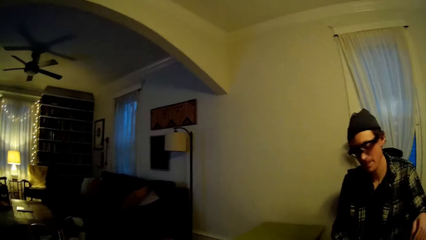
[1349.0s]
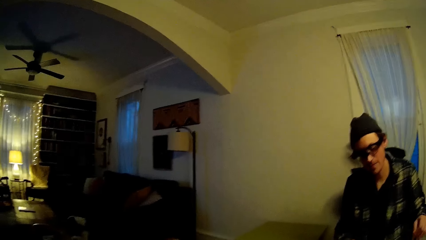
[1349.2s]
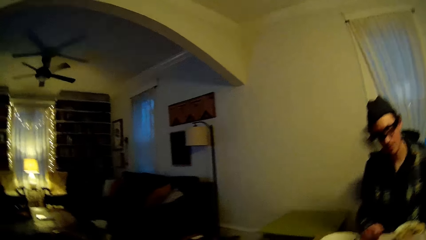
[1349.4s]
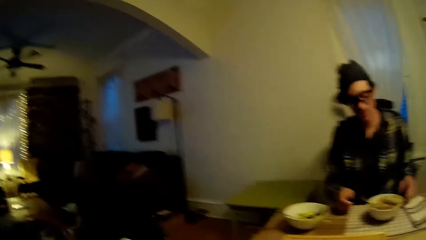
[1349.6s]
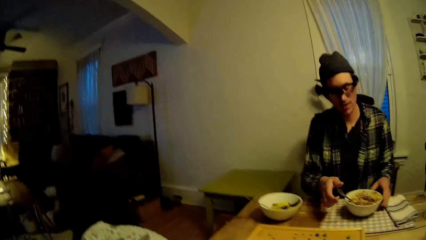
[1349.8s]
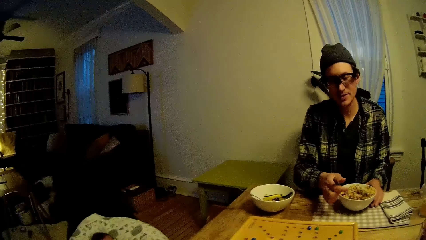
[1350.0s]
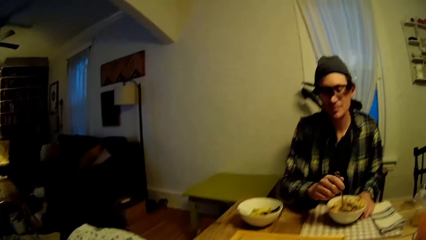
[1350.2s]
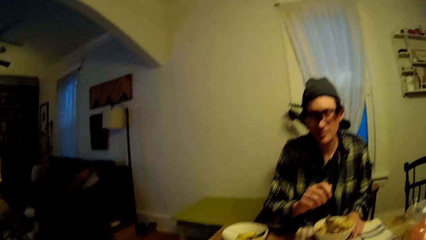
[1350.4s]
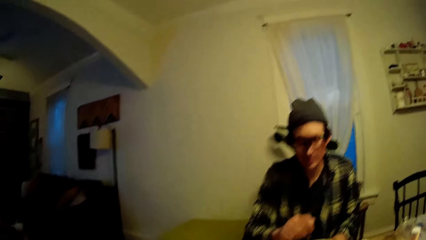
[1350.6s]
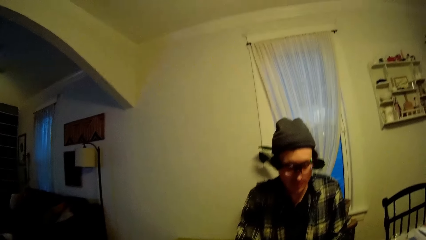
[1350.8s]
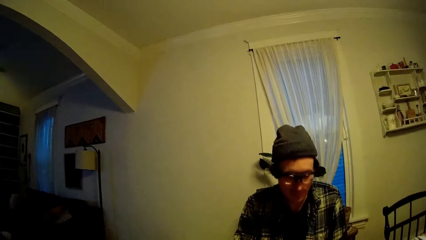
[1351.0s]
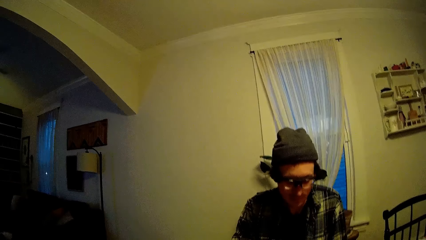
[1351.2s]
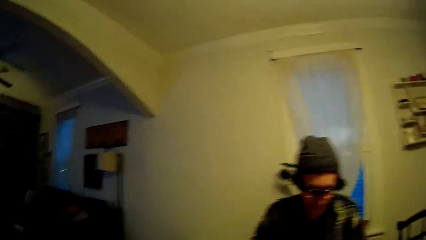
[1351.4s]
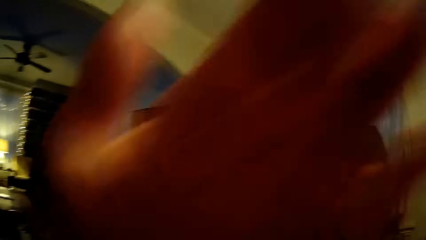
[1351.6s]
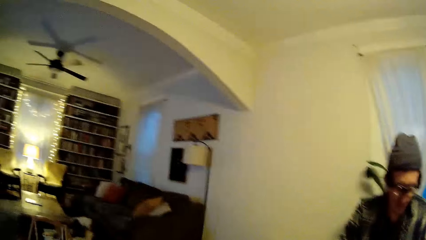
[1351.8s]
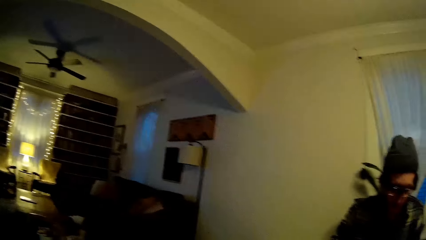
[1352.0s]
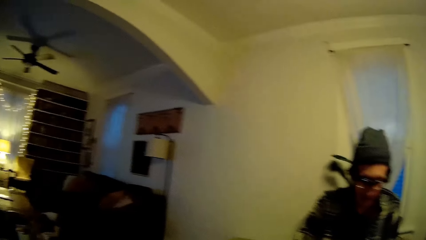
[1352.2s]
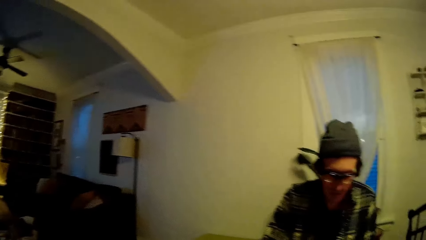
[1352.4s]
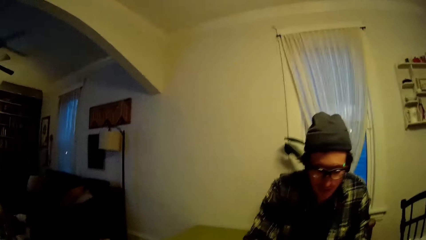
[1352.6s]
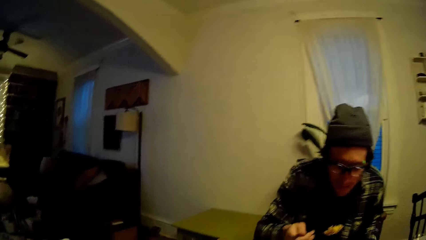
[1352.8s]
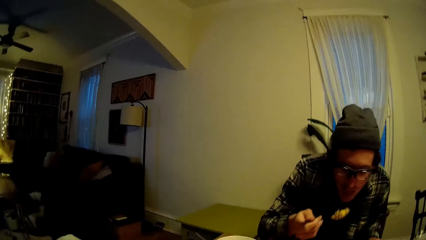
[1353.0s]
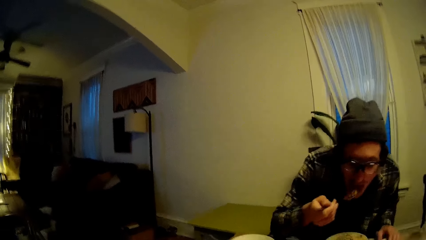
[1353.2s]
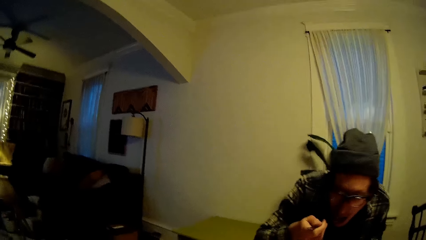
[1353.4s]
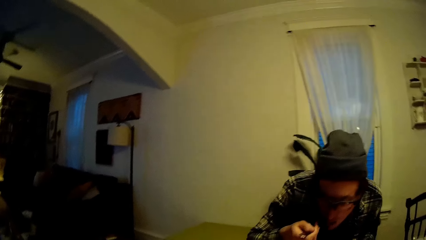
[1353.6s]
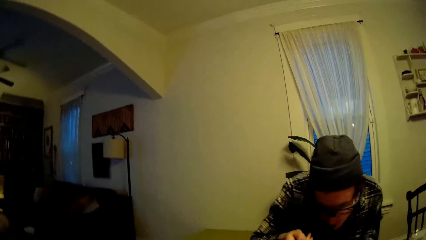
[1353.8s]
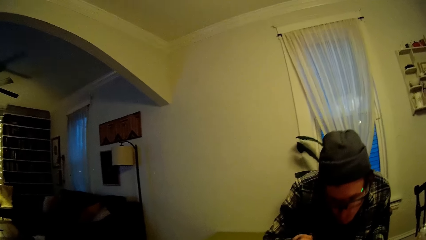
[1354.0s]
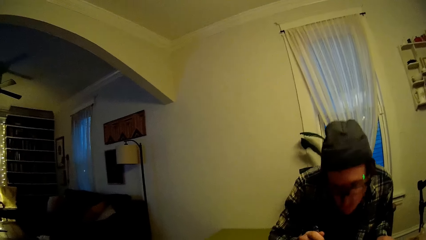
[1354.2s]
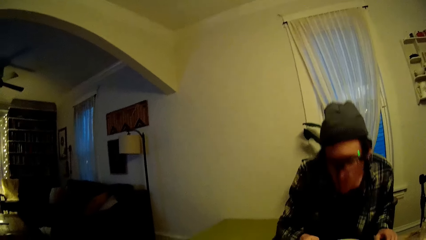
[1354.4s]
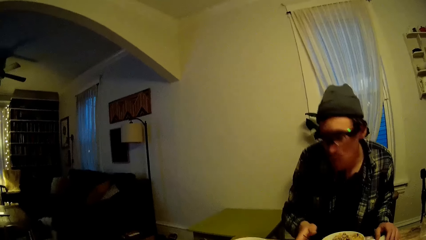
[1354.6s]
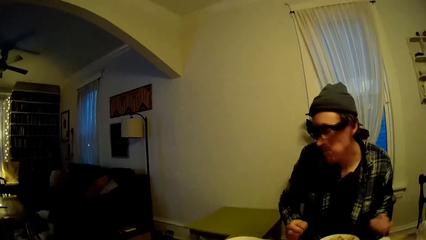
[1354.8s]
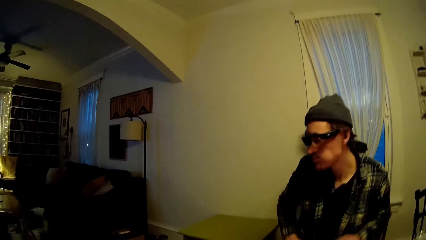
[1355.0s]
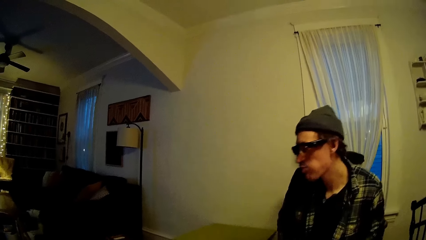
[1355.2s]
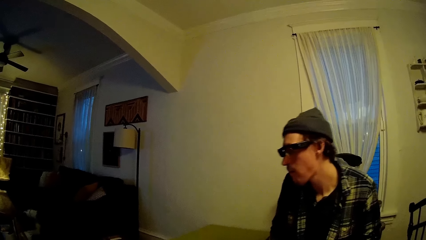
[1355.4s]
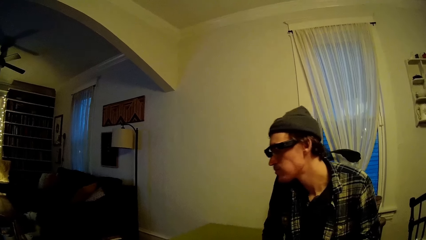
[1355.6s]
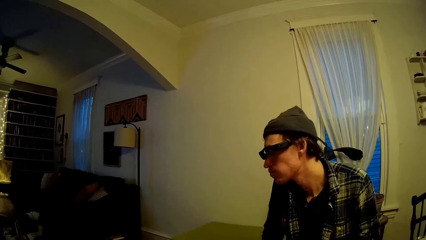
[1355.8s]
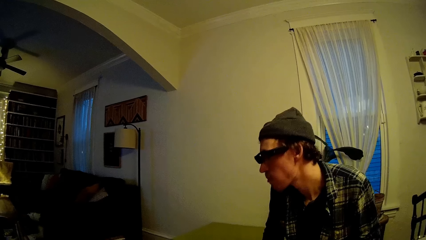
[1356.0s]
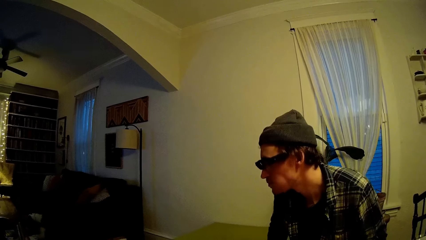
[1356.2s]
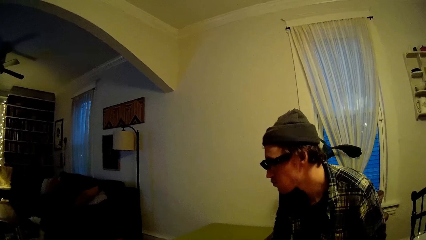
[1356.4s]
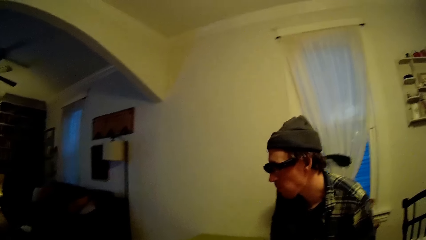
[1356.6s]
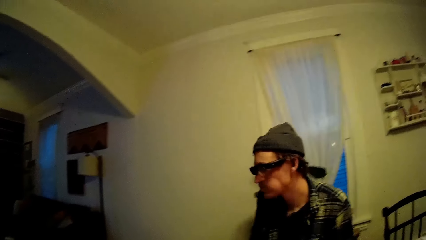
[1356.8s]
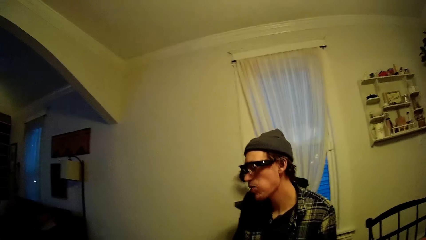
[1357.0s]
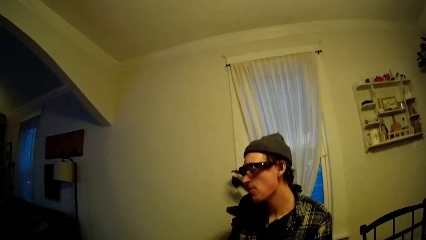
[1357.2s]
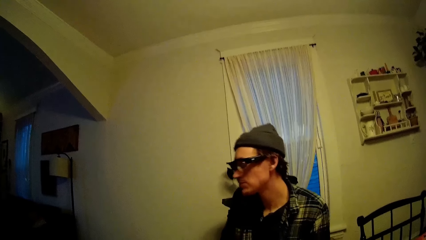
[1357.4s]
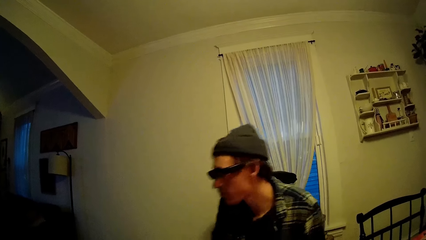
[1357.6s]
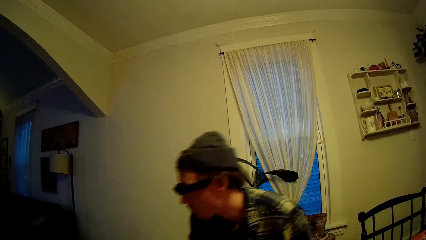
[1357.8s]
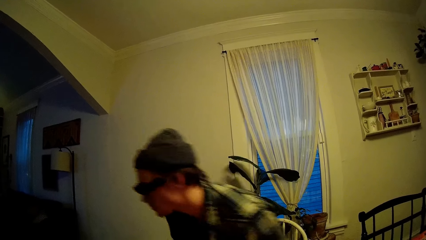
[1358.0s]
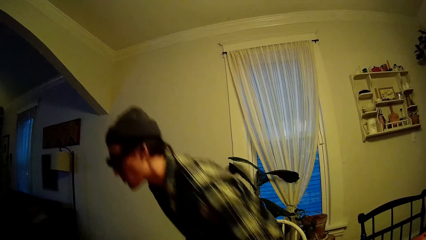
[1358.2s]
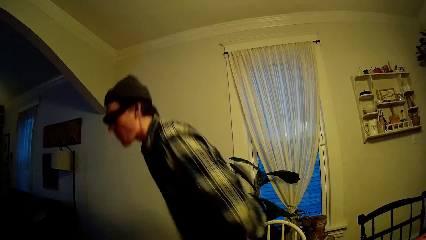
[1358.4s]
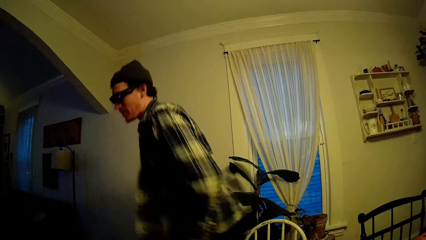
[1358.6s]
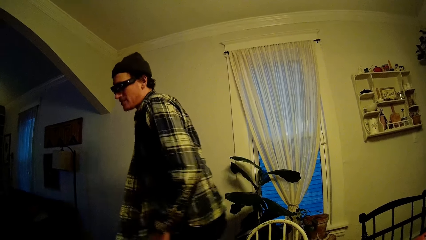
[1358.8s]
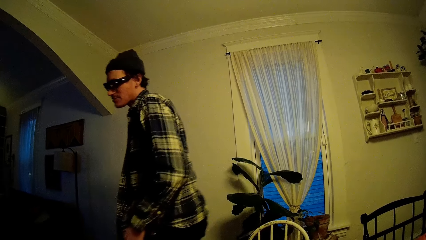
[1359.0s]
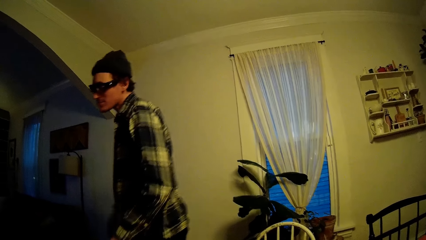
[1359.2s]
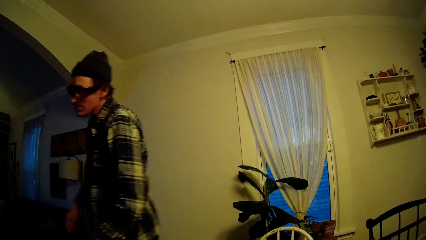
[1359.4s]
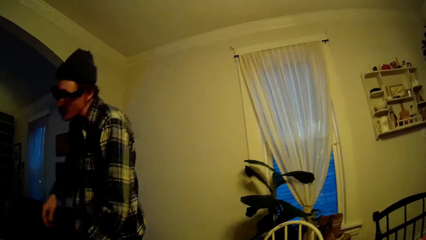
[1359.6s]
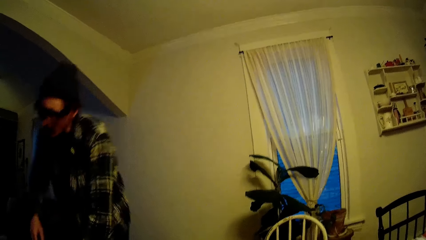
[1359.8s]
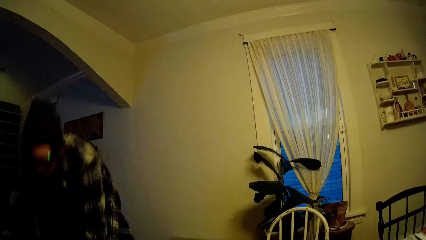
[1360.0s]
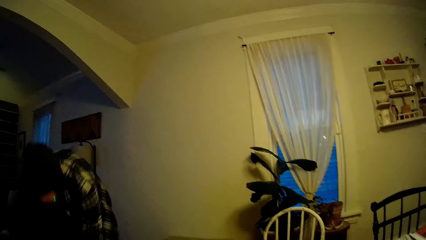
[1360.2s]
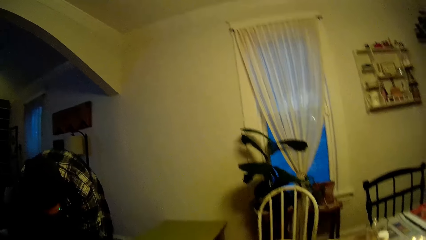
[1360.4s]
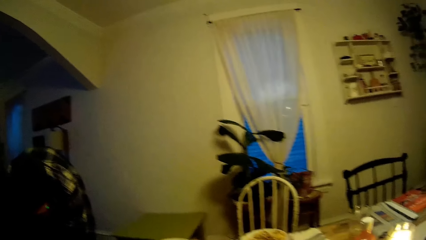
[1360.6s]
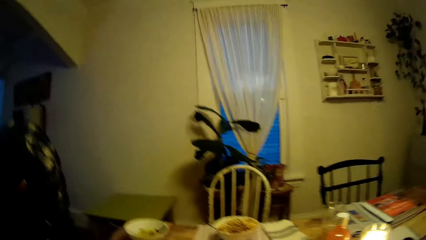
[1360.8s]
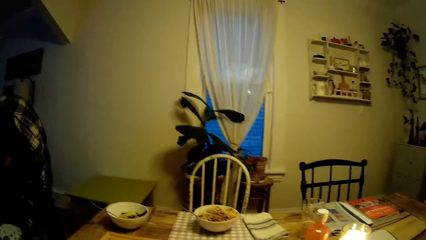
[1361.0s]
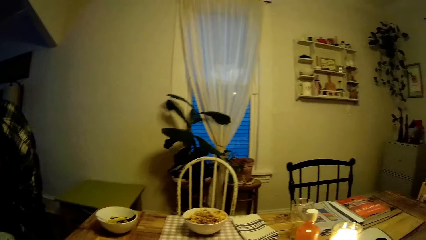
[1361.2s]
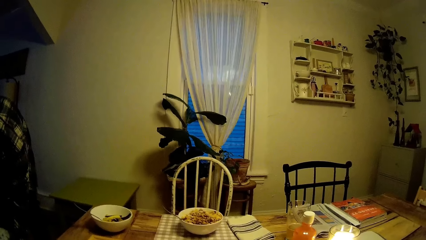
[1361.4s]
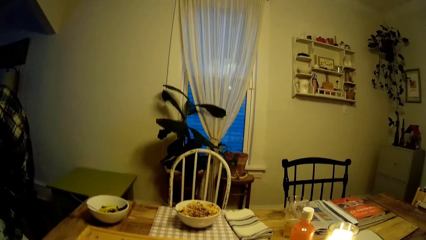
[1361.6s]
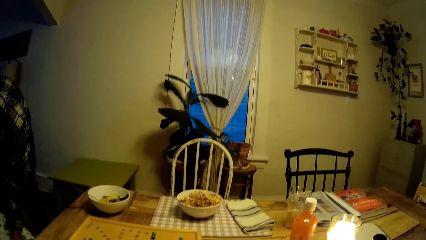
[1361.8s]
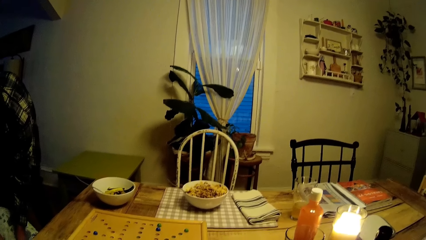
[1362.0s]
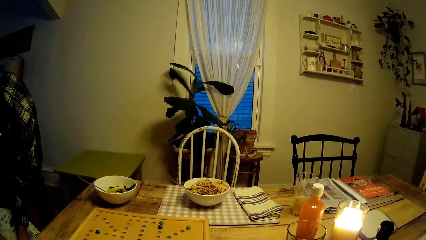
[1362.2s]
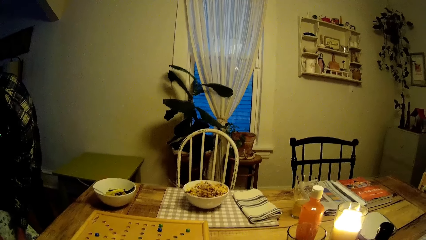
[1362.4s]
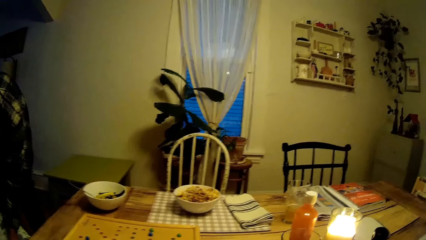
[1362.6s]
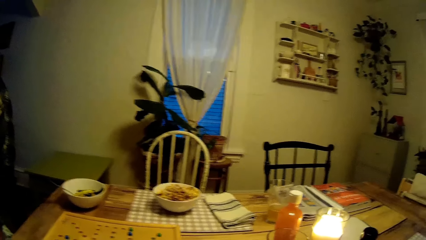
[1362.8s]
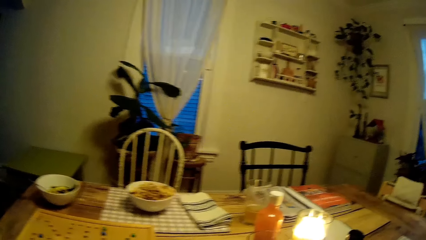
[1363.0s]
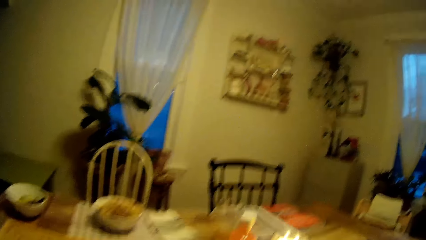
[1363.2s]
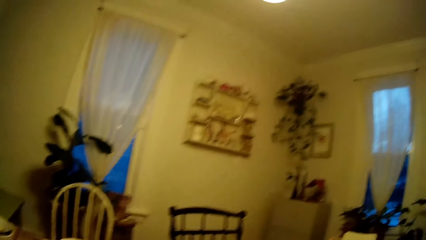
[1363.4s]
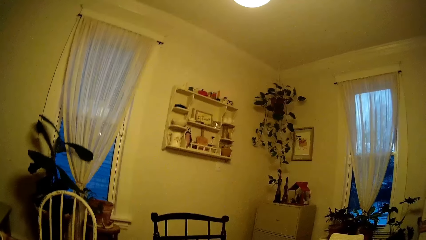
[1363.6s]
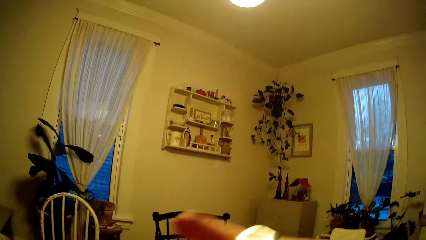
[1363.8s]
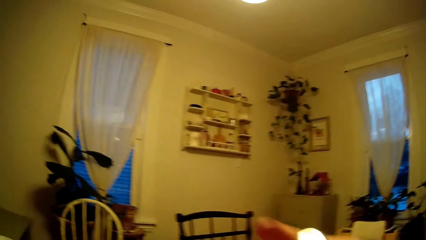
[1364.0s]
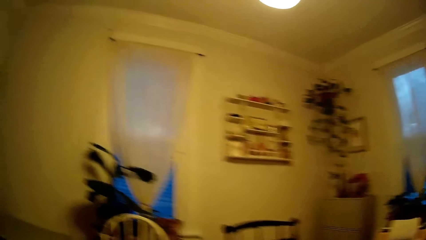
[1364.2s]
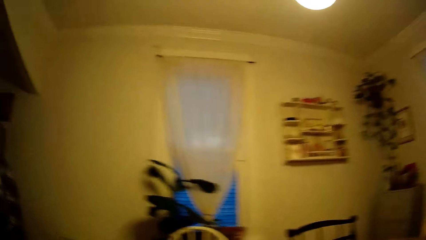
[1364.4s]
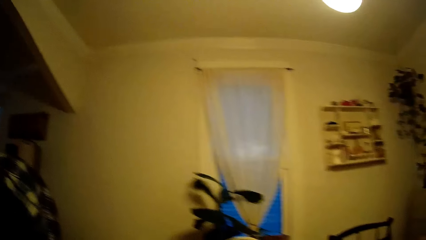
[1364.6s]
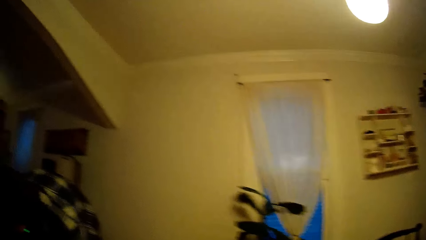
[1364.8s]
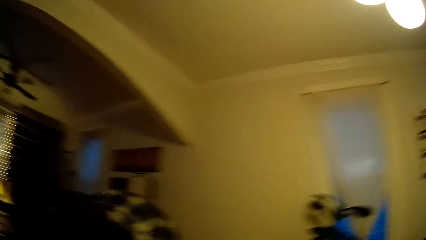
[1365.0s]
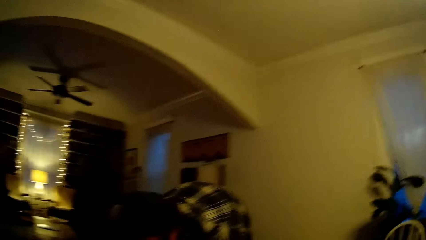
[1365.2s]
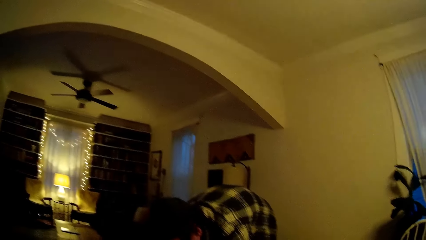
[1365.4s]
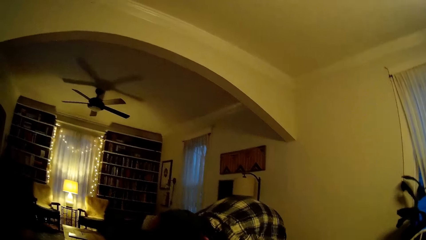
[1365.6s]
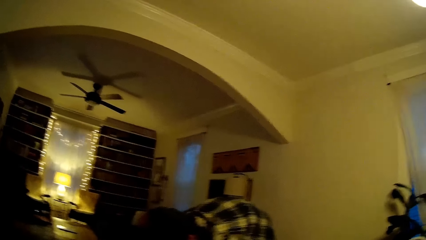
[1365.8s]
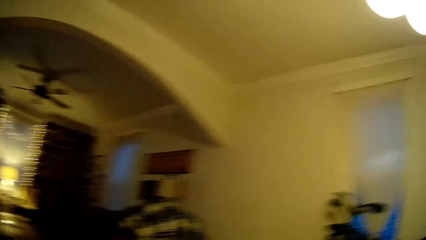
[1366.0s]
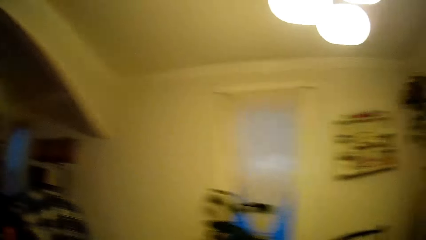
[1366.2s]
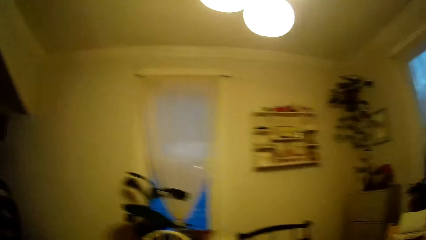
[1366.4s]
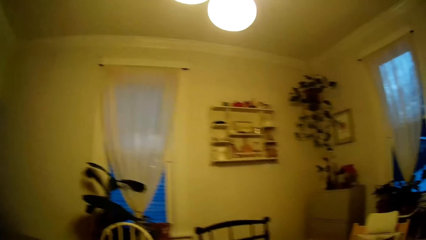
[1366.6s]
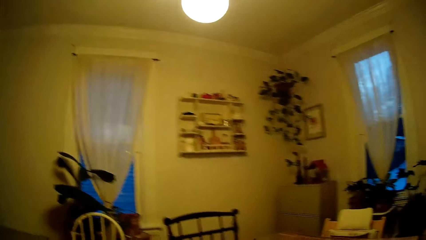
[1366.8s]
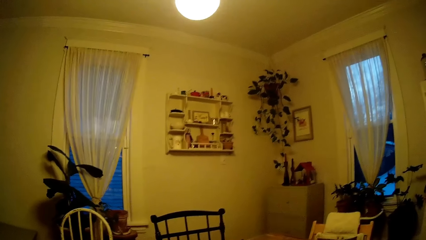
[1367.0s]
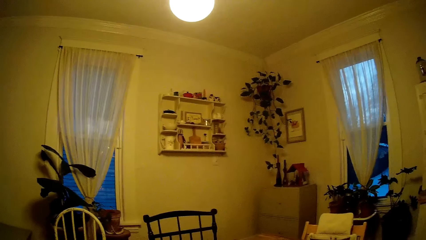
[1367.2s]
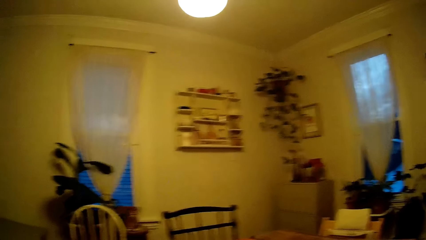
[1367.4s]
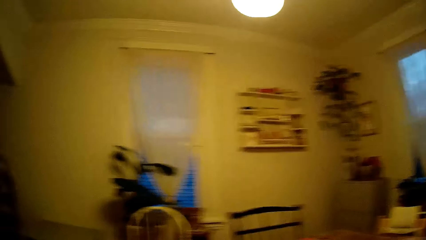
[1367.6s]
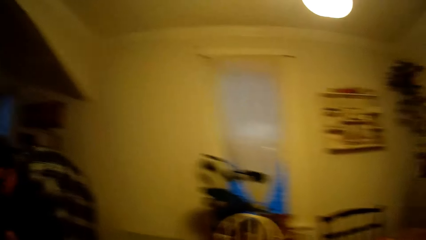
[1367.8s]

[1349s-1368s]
The camera wearer plays. A baby cries. A man picks up a spoon in the plate. The camera wearer talks to the baby. The baby cries. The baby cries again. The camera wearer raises her left hand over her face. The baby cries. The man eats. The man stands from the dining chair and walks. The camera wearer talks to the man. She looks around. The man talks to the camera wearer.
